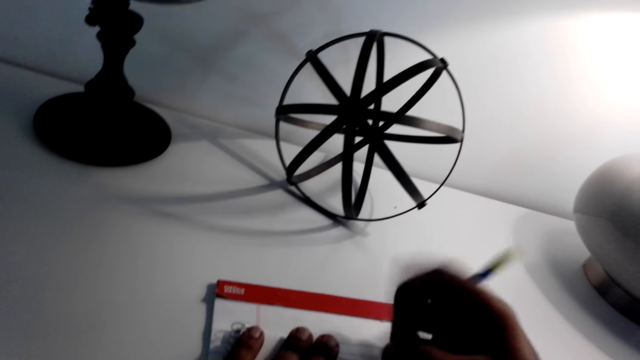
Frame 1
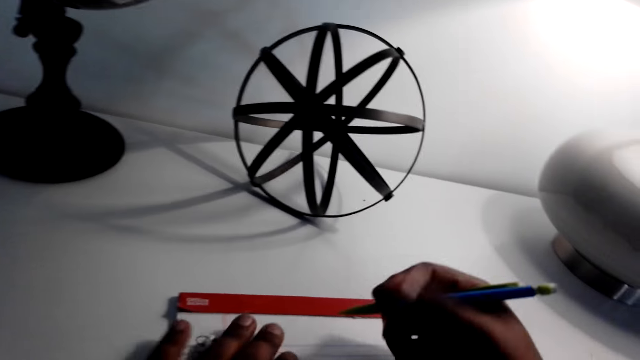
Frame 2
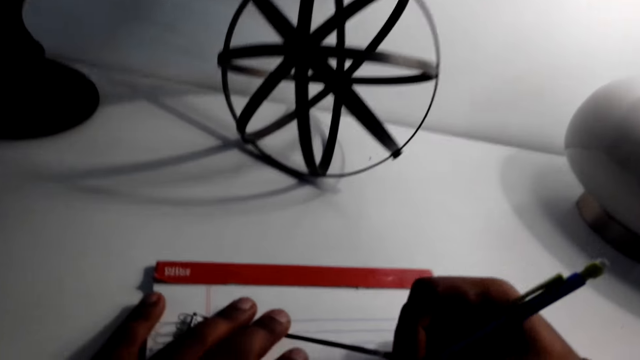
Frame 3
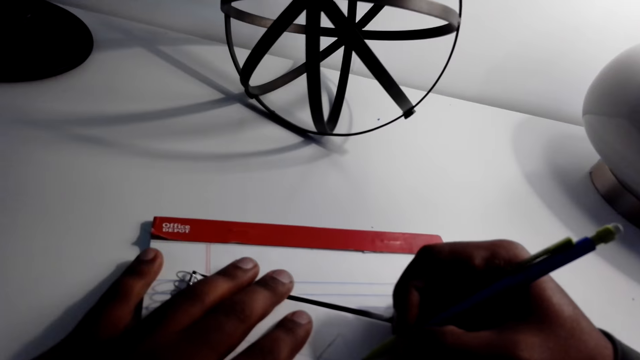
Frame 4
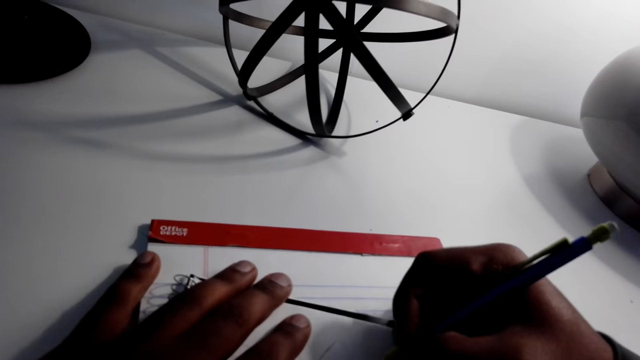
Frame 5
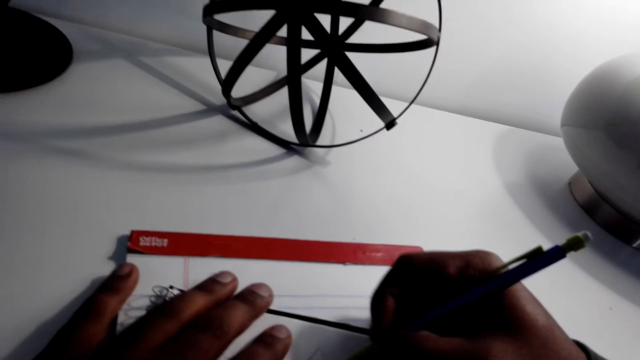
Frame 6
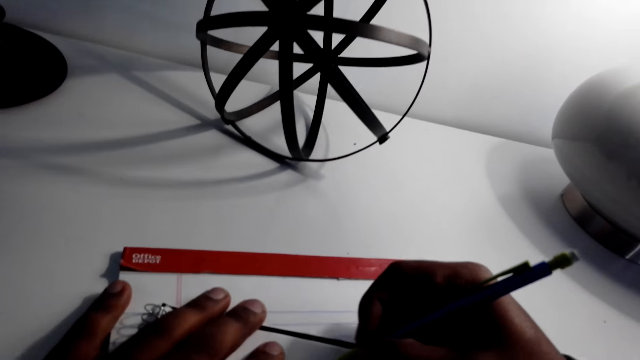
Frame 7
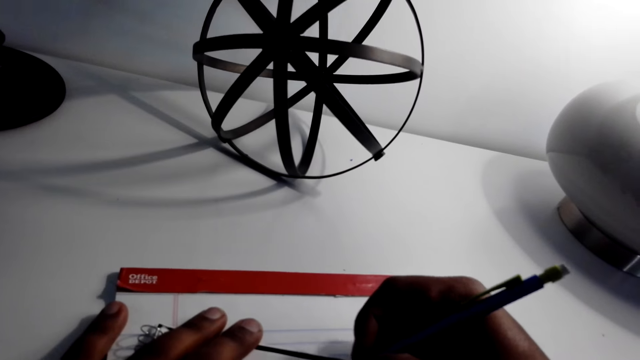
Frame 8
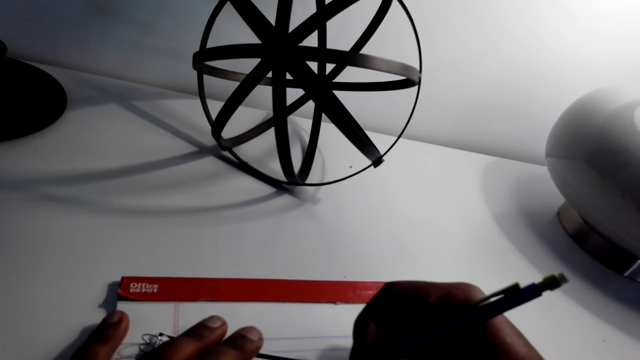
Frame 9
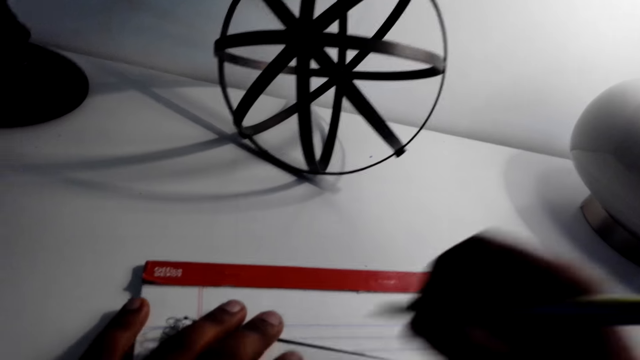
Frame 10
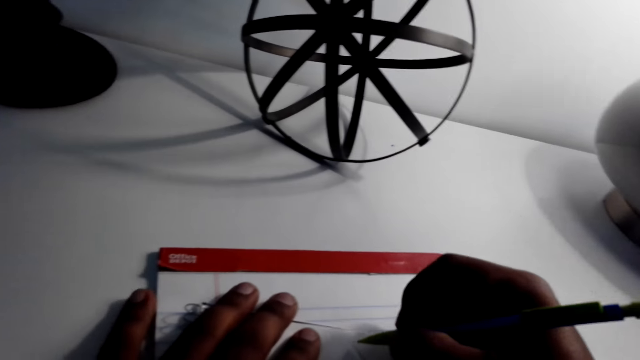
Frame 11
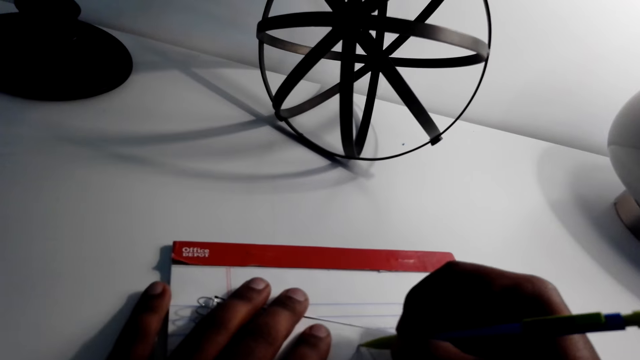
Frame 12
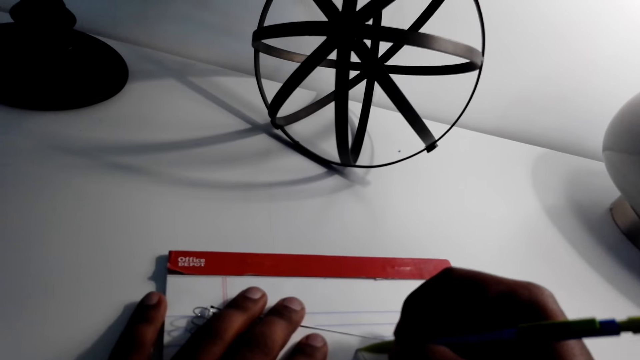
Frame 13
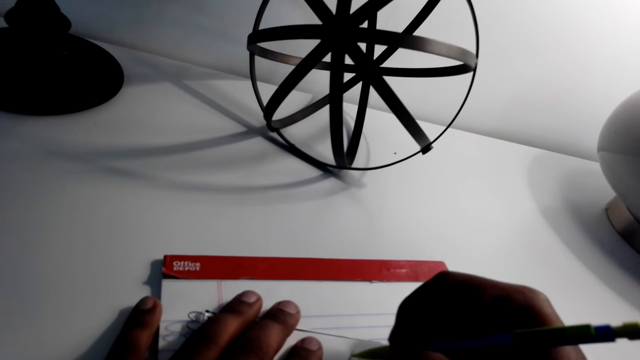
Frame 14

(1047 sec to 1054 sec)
The camera wearer draws in the book.

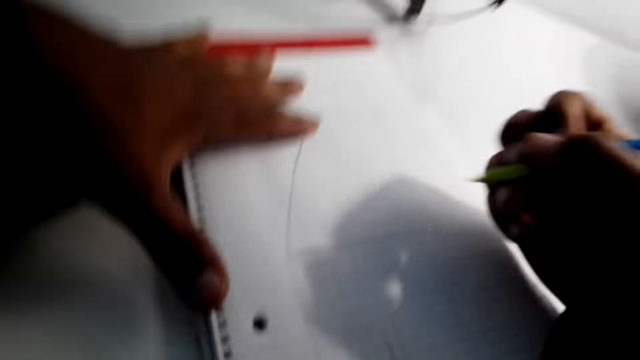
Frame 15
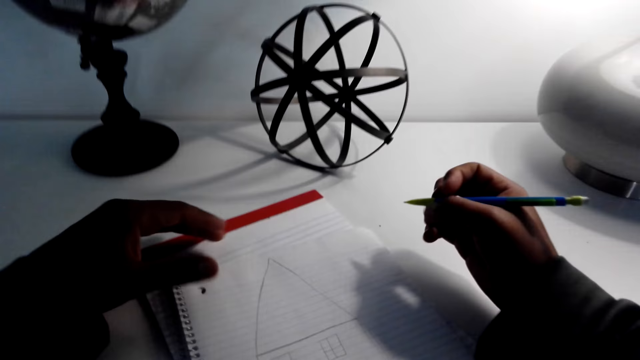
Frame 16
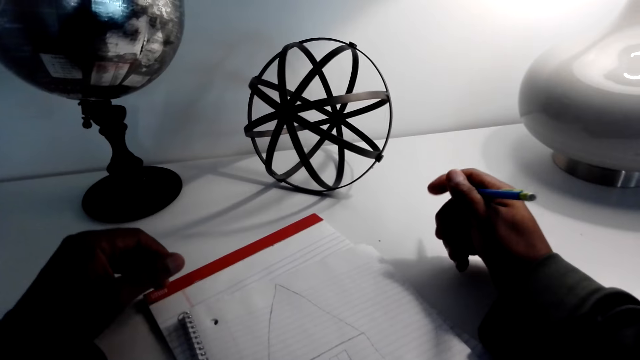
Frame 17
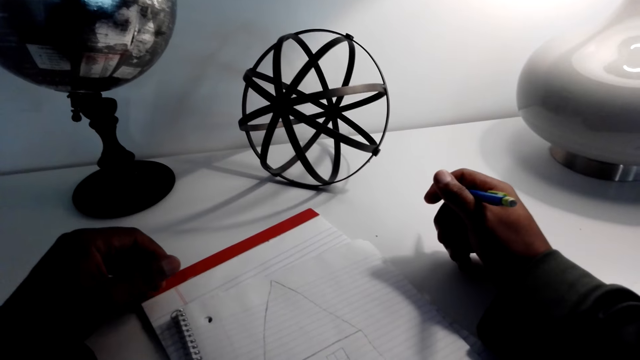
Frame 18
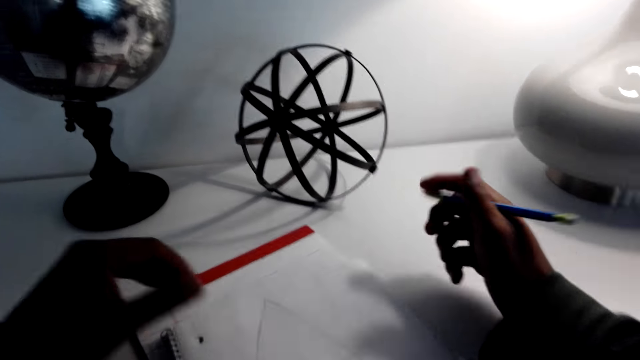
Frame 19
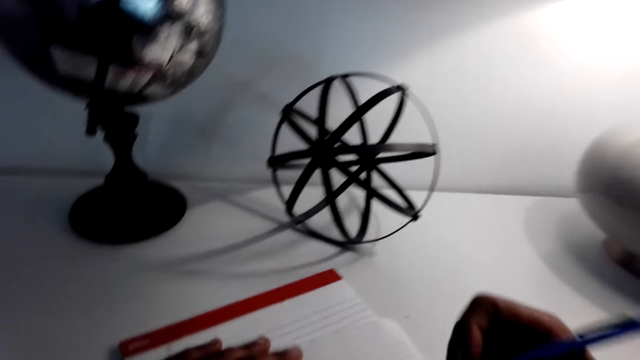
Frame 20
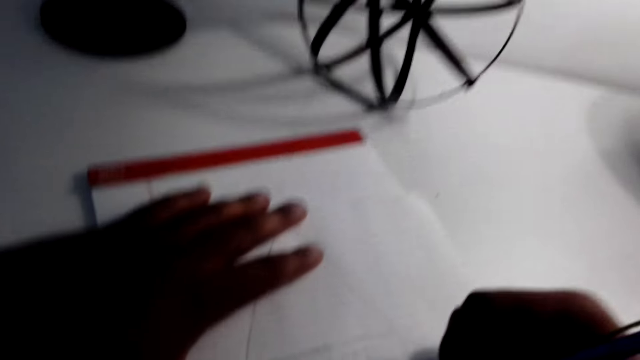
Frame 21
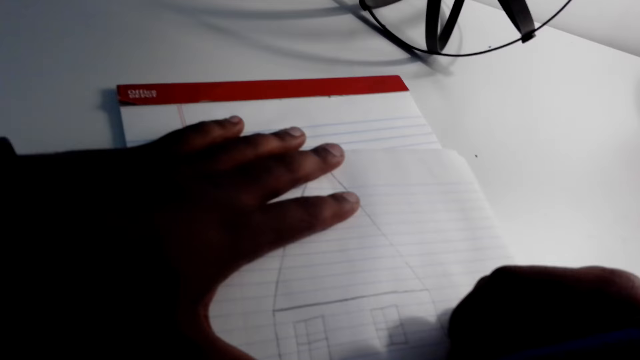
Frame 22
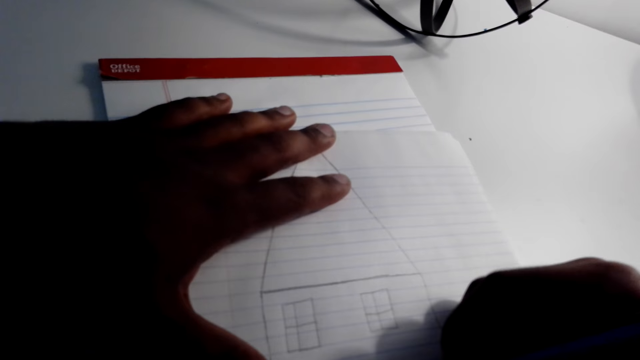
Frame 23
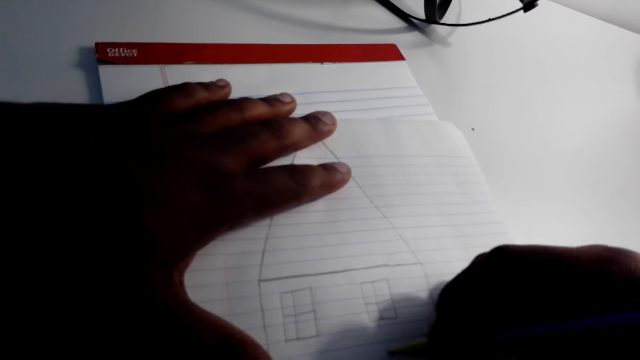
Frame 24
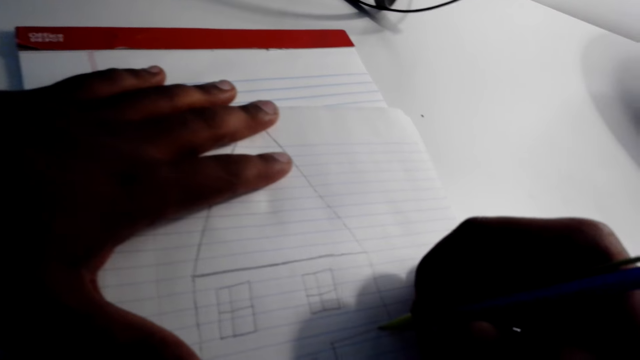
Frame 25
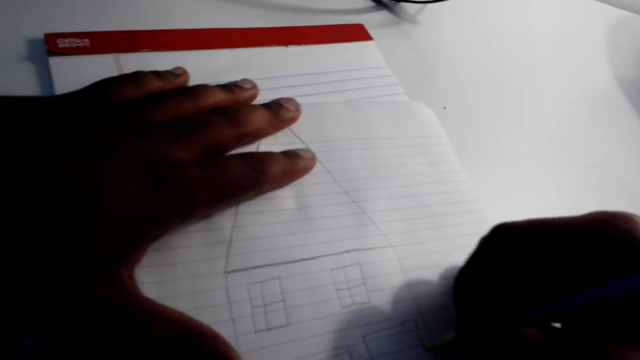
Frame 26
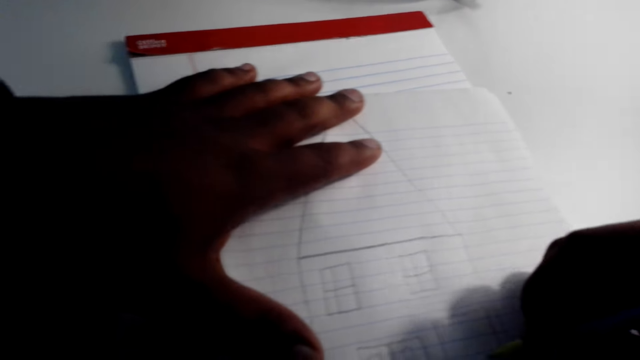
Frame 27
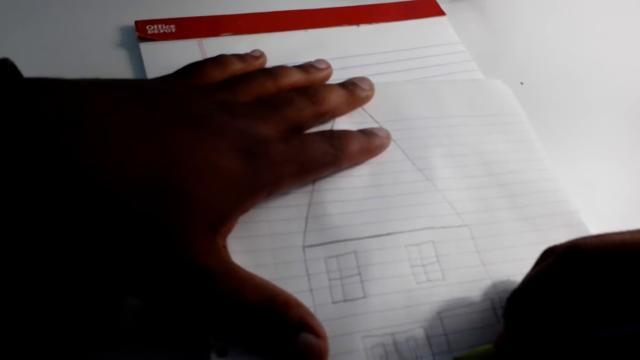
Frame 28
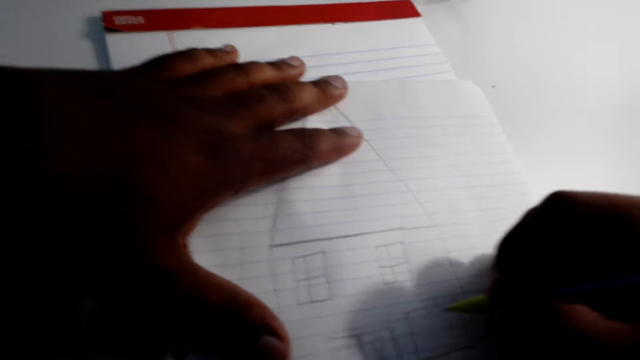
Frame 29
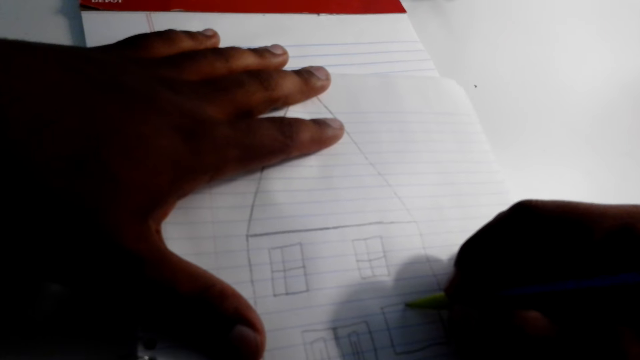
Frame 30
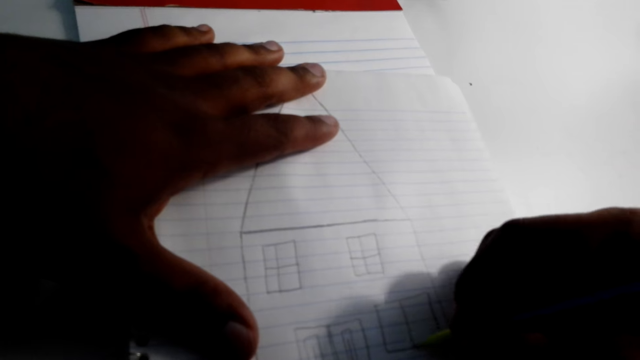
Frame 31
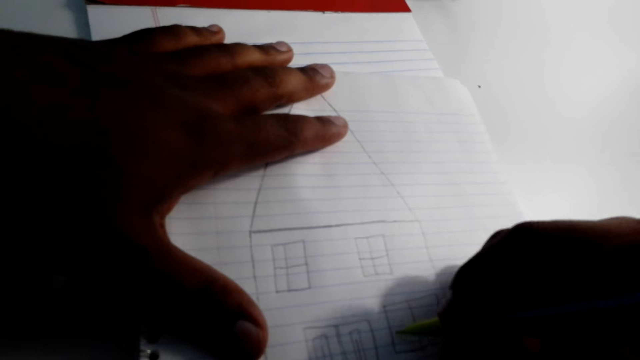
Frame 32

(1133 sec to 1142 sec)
The camera wearer holds the pencil and draws the picture.

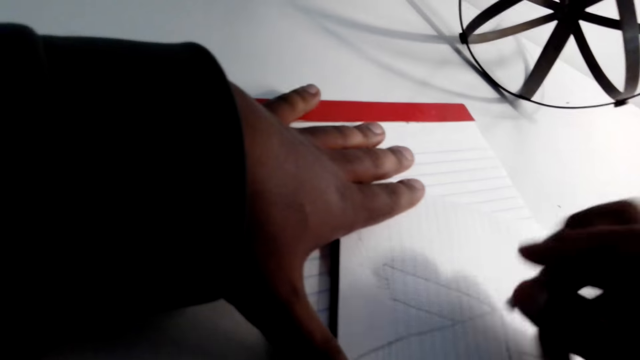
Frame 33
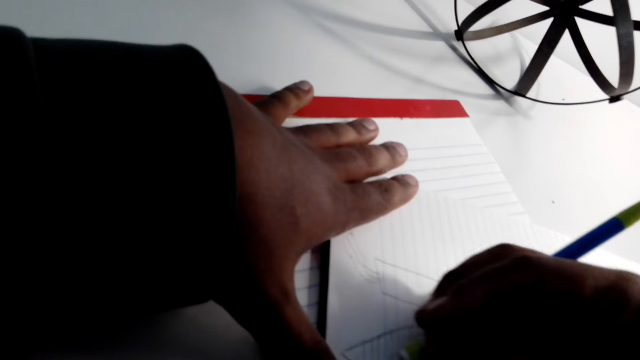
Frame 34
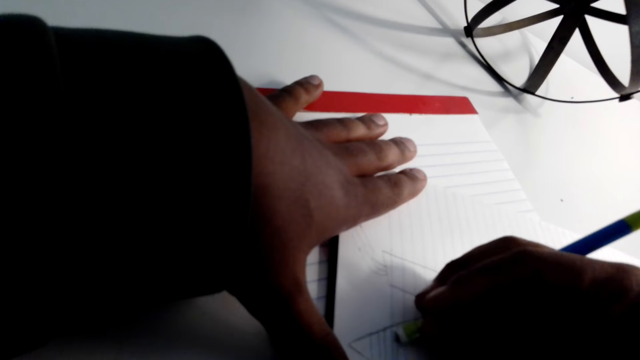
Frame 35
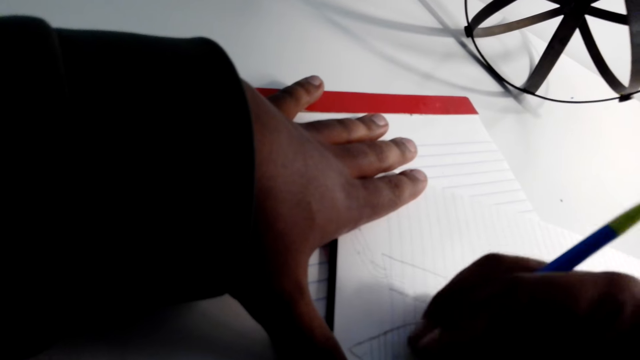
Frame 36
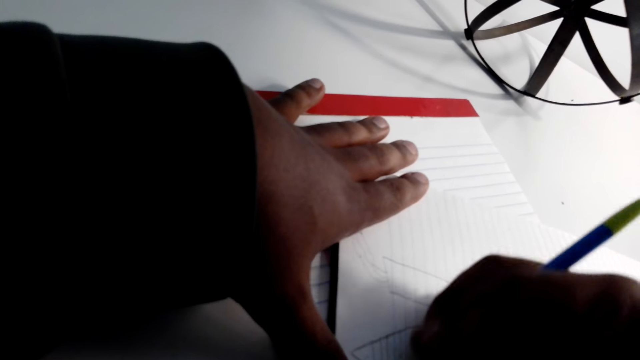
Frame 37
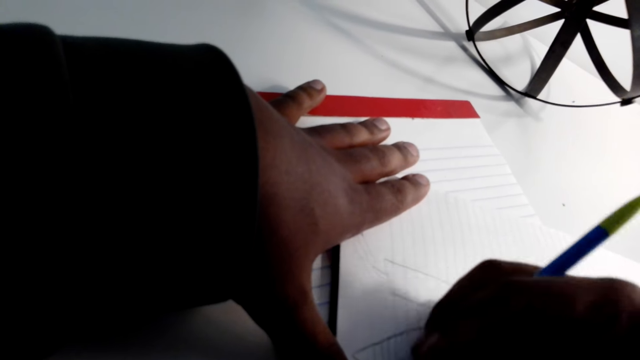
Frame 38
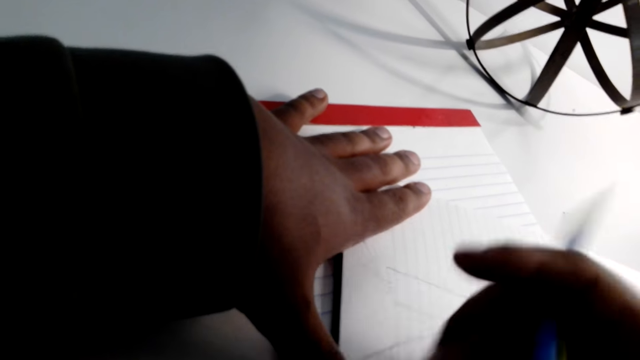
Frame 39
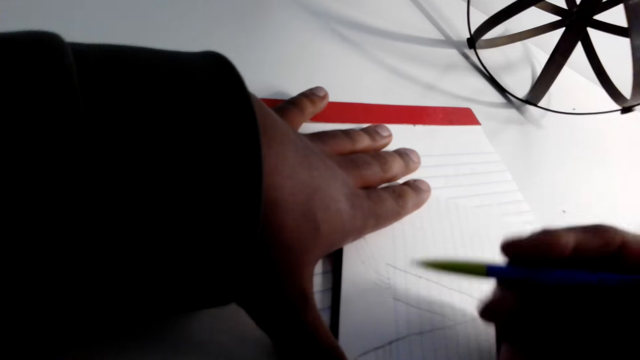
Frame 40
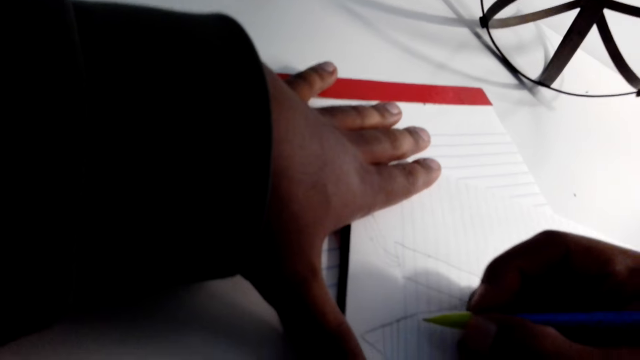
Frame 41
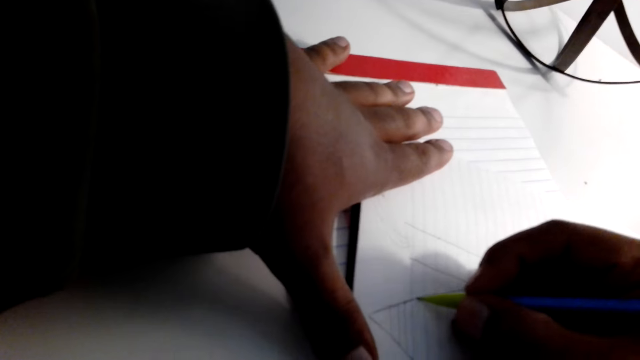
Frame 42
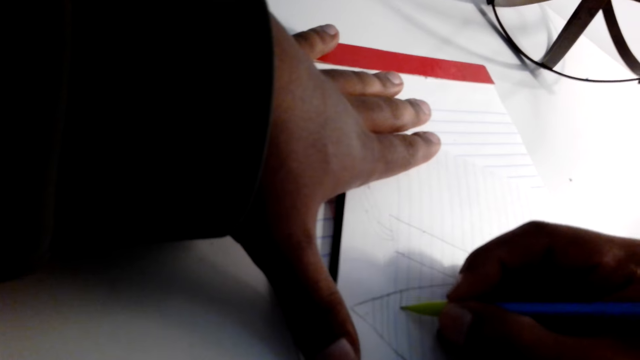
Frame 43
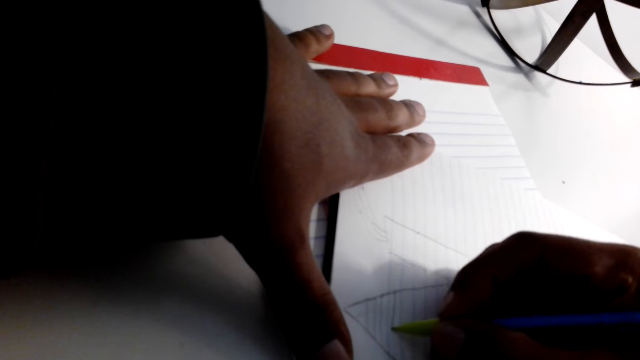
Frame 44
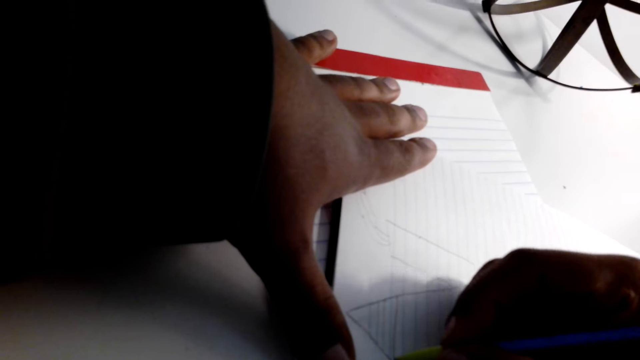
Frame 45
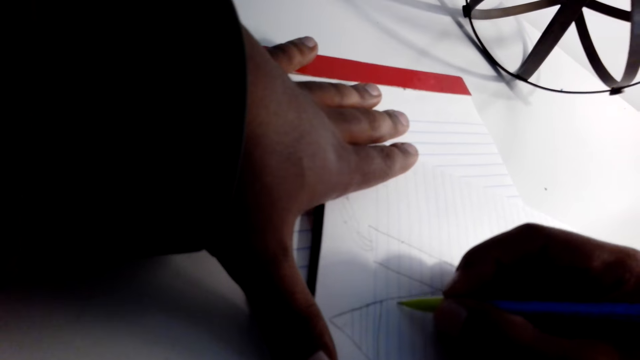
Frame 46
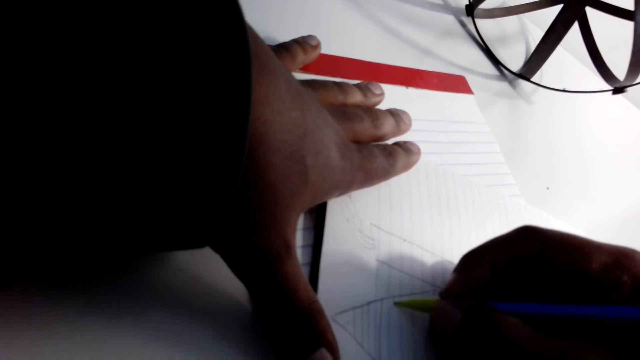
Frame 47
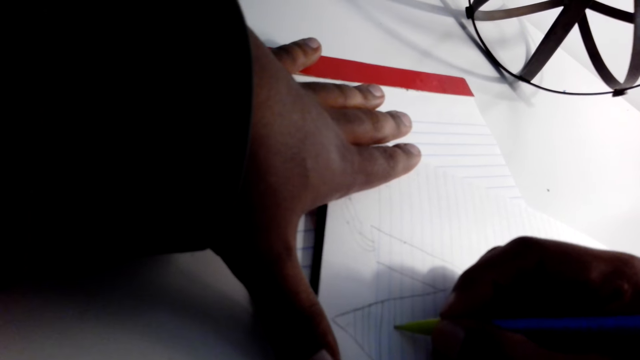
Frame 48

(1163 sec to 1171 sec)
The camera wearer uses a rubber to rub the drawing. They draw the picture.
